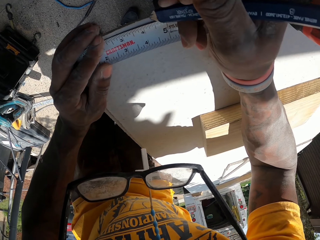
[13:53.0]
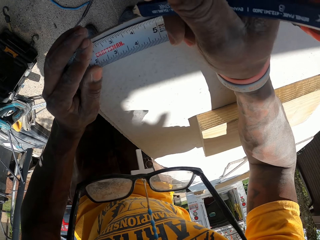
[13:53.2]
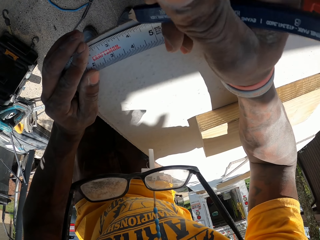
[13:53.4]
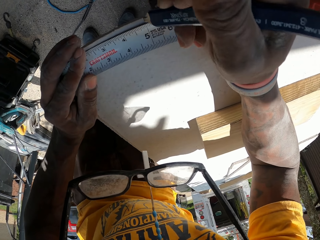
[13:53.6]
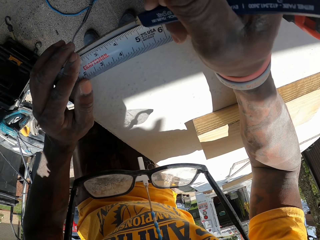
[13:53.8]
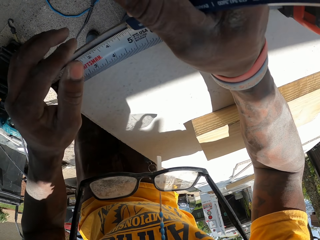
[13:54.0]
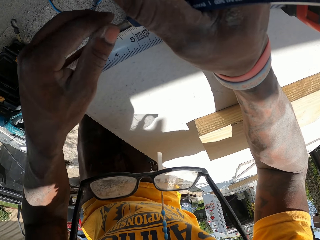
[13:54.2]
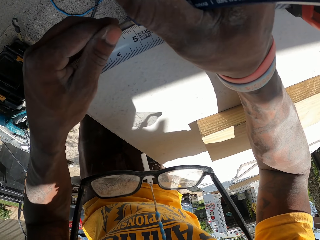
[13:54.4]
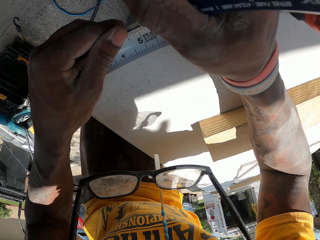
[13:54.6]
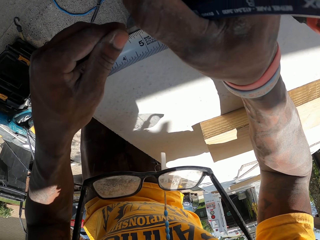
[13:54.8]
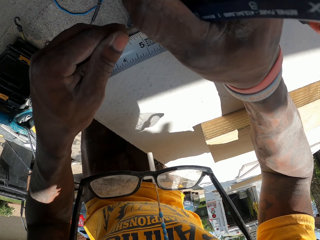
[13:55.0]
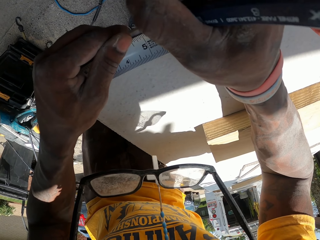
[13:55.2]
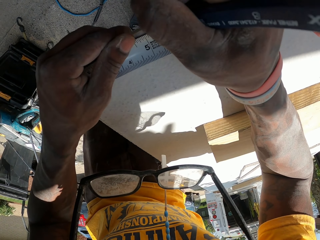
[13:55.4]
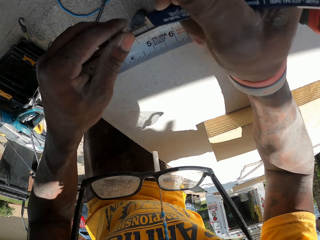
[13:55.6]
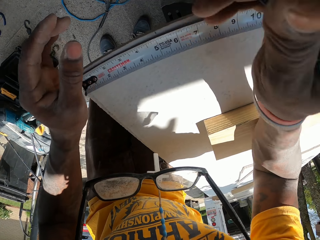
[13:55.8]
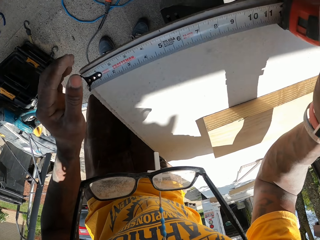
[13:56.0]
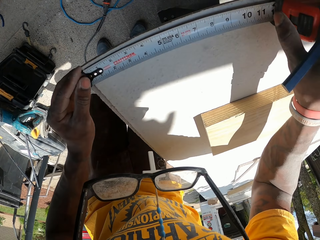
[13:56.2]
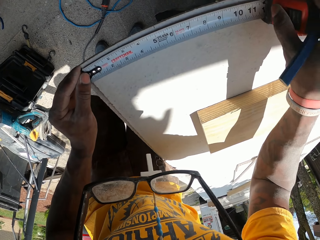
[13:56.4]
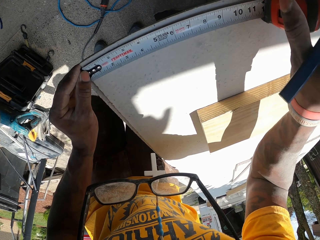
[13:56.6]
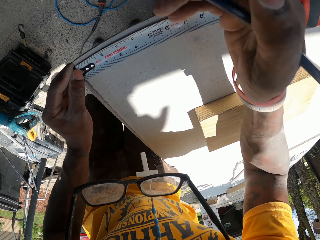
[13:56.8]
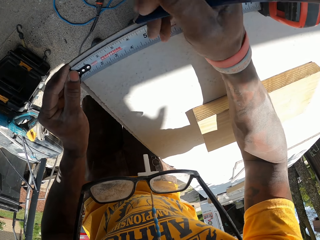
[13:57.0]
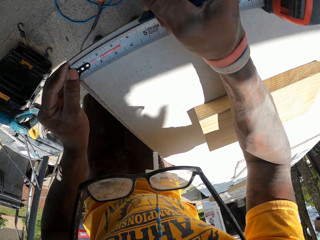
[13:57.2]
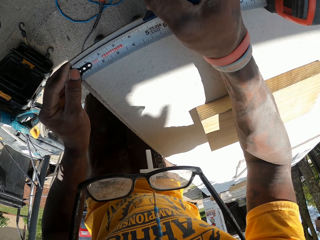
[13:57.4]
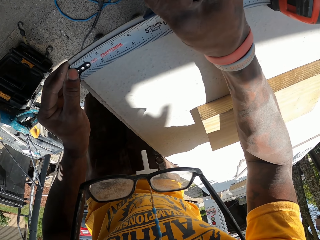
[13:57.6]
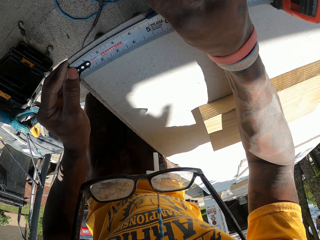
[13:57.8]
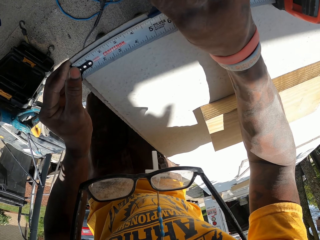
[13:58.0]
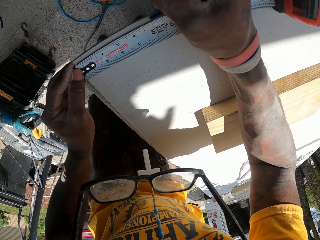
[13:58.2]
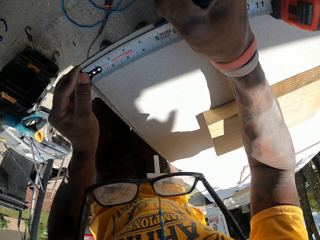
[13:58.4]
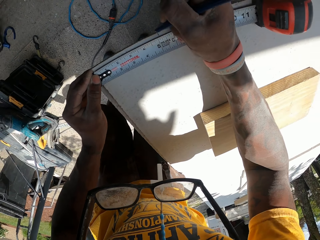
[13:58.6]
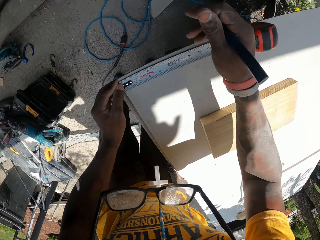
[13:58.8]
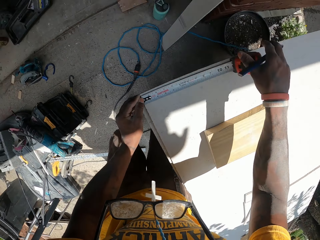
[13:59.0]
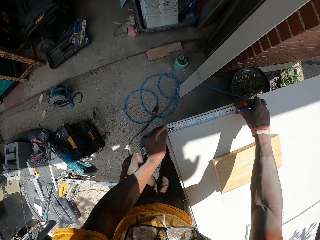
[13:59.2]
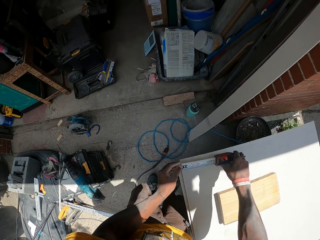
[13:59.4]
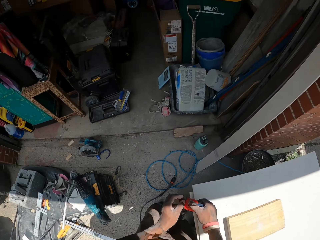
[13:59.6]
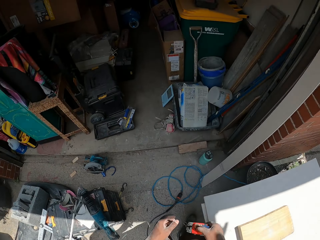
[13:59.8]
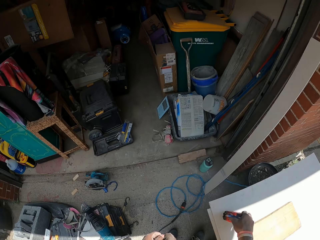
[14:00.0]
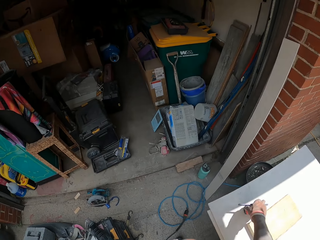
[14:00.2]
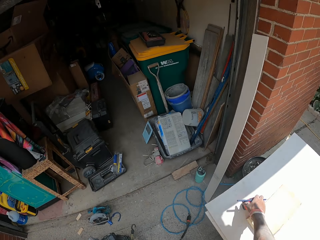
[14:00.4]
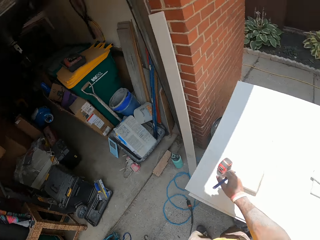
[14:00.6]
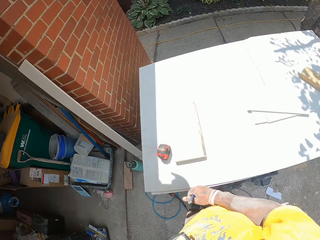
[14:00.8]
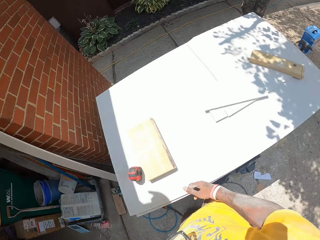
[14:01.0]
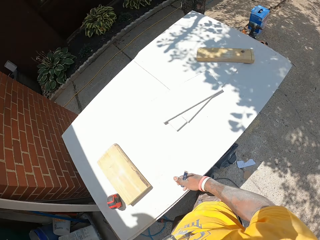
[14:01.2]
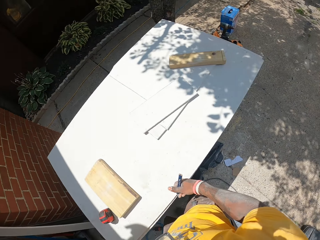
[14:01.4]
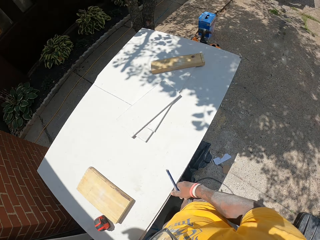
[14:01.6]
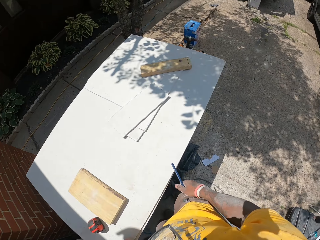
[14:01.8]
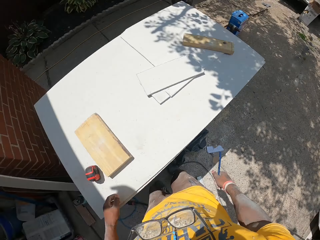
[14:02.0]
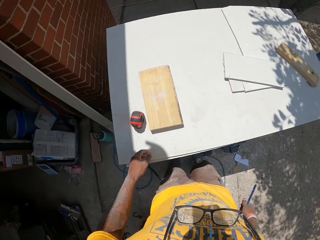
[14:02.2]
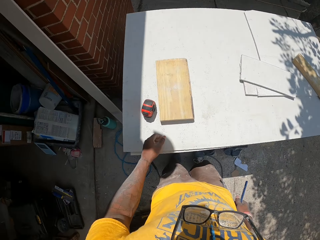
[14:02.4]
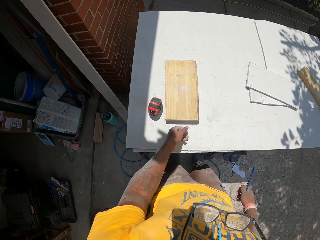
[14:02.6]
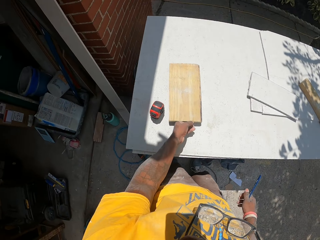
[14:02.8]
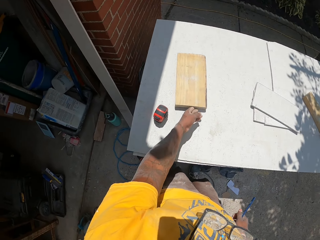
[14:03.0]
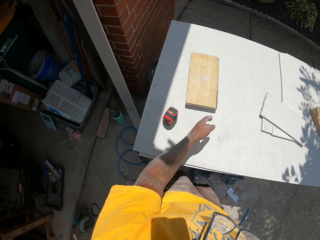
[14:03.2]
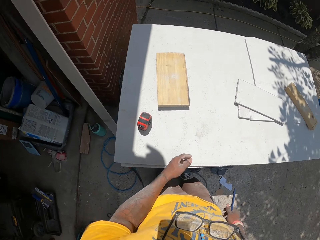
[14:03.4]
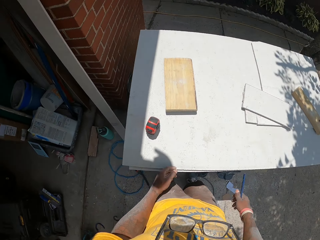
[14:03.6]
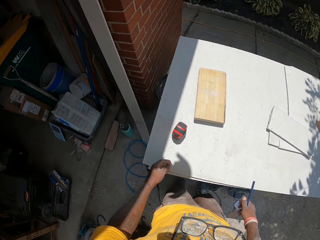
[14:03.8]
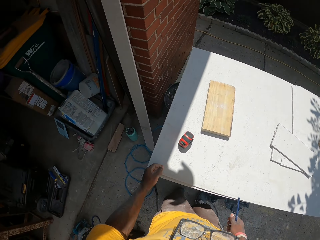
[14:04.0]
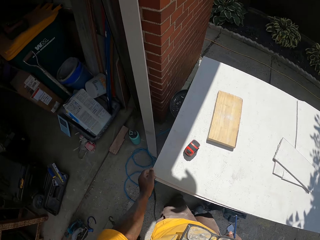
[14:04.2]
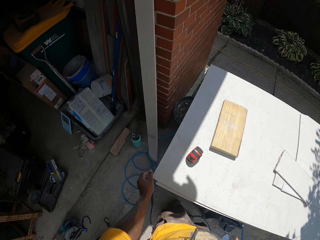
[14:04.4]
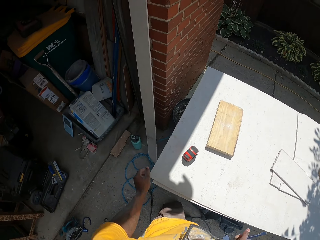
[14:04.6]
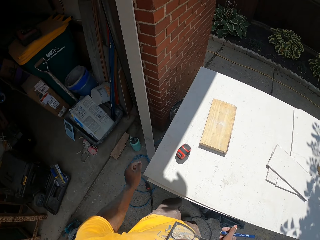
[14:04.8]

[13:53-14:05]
The camera wearer marks a point on the slate sheet with a pen in his right hand. He takes the tape measure. He places the measuring tape on the work table with his right hand. He pushes forward a small piece of wood with his left hand.

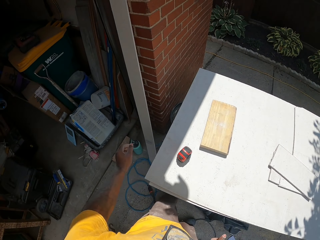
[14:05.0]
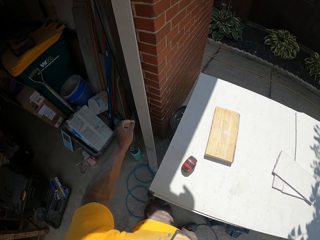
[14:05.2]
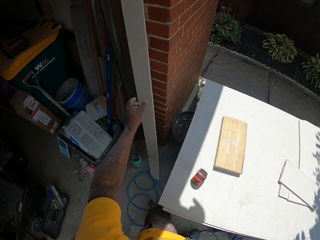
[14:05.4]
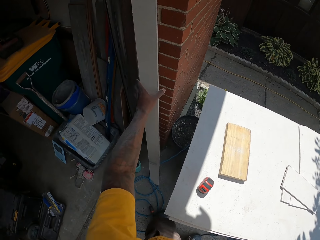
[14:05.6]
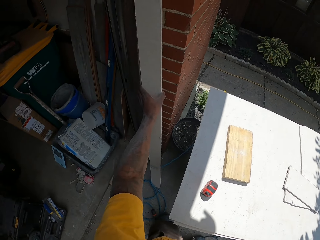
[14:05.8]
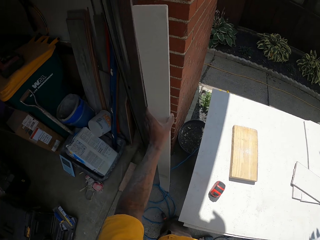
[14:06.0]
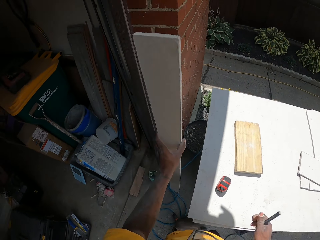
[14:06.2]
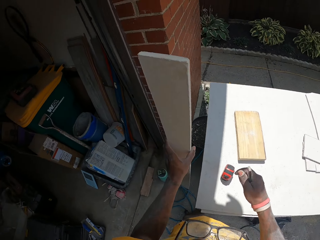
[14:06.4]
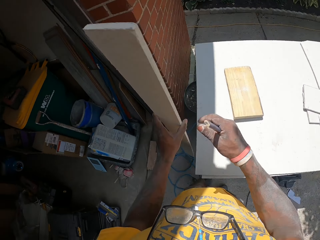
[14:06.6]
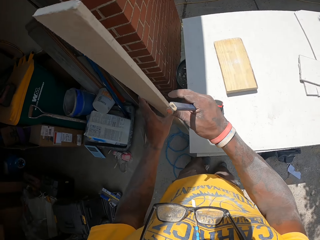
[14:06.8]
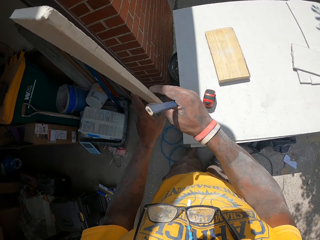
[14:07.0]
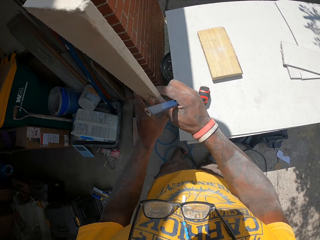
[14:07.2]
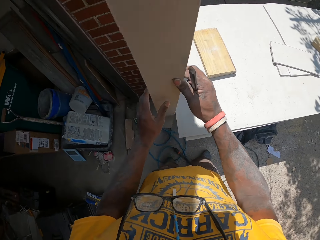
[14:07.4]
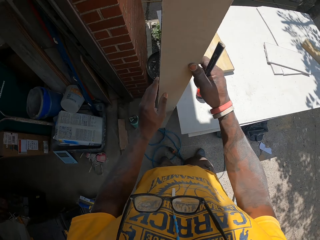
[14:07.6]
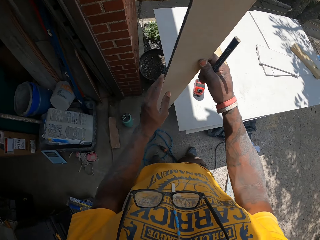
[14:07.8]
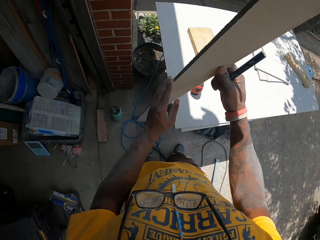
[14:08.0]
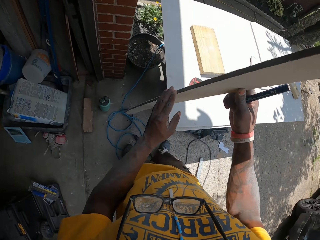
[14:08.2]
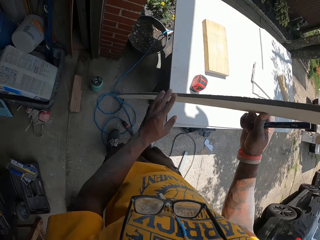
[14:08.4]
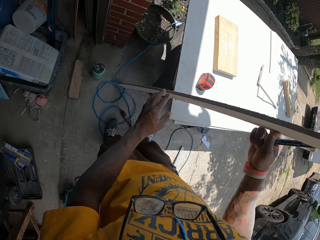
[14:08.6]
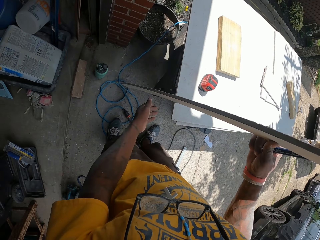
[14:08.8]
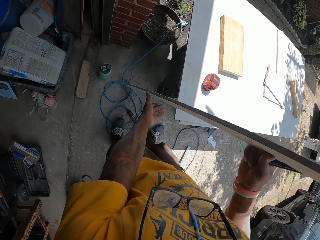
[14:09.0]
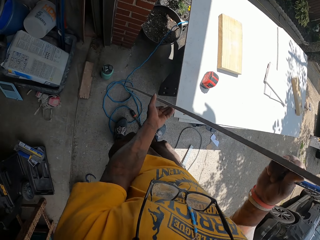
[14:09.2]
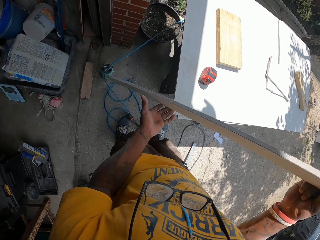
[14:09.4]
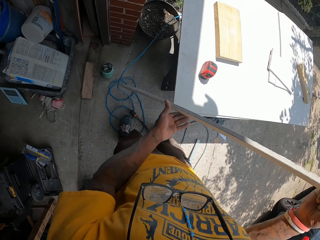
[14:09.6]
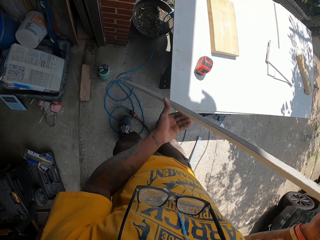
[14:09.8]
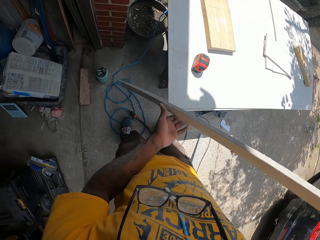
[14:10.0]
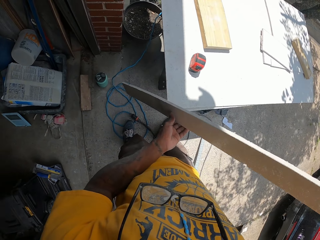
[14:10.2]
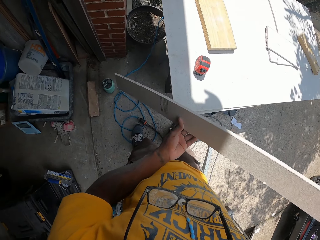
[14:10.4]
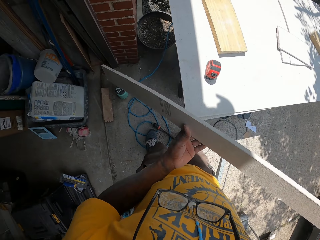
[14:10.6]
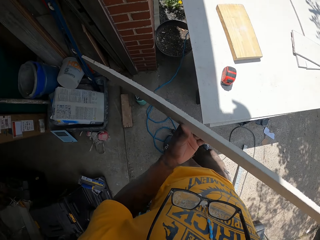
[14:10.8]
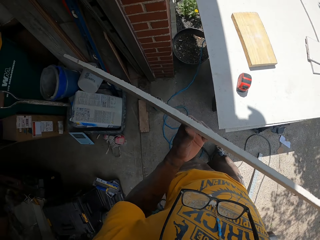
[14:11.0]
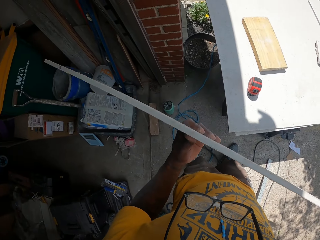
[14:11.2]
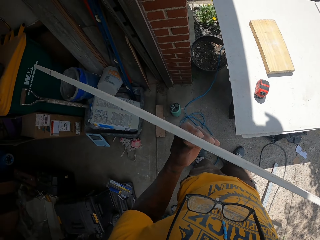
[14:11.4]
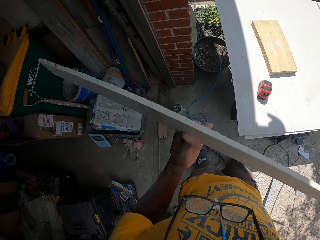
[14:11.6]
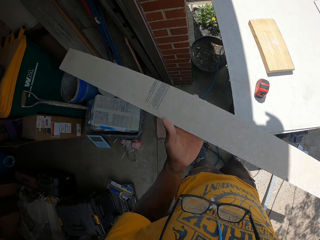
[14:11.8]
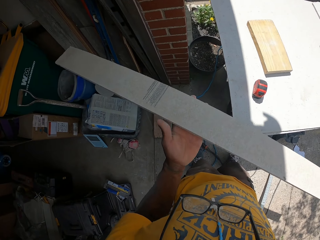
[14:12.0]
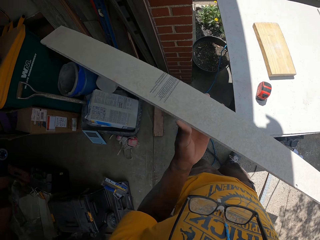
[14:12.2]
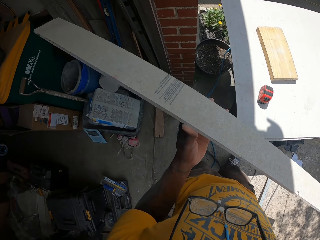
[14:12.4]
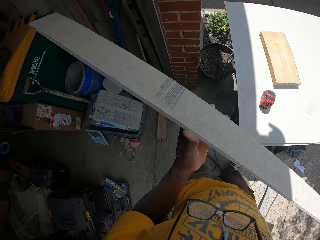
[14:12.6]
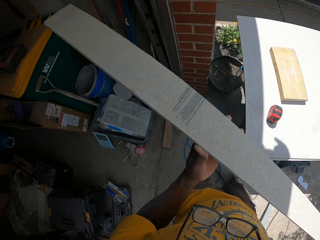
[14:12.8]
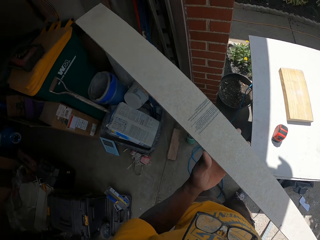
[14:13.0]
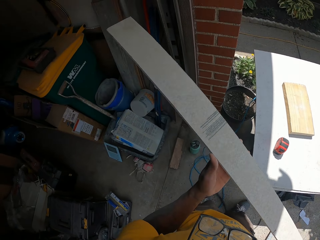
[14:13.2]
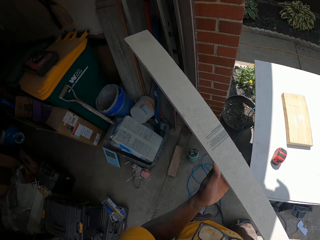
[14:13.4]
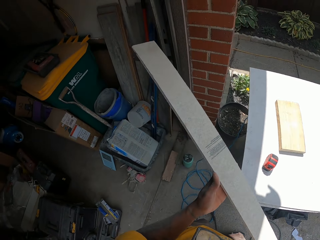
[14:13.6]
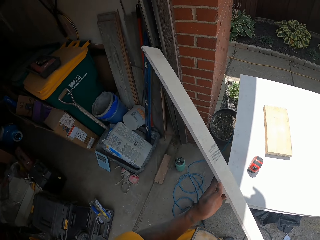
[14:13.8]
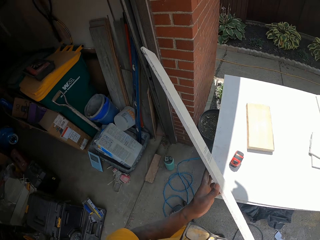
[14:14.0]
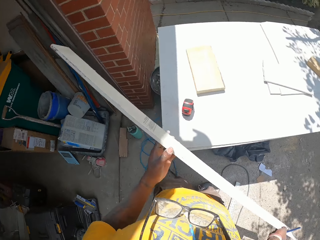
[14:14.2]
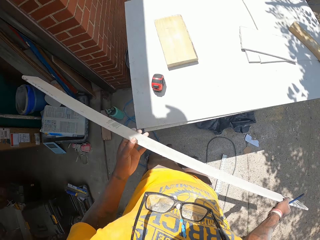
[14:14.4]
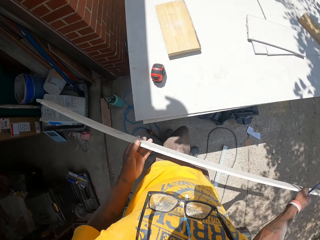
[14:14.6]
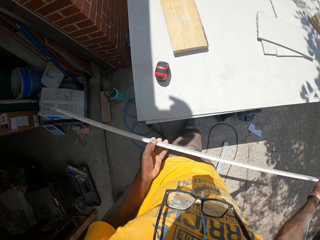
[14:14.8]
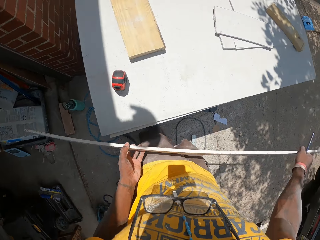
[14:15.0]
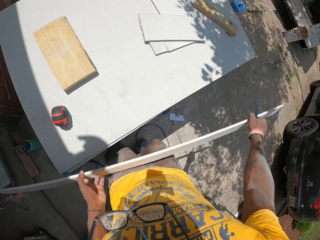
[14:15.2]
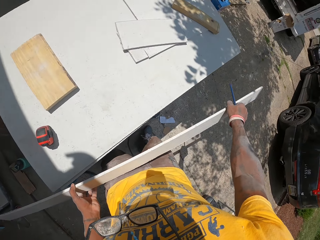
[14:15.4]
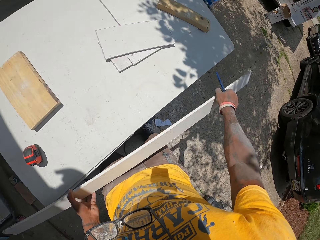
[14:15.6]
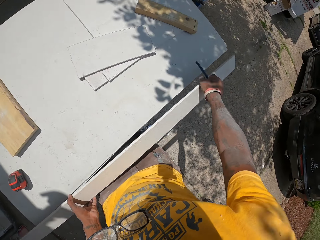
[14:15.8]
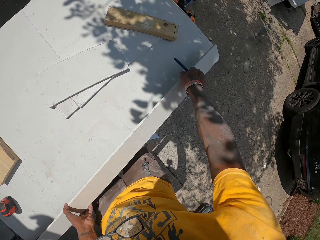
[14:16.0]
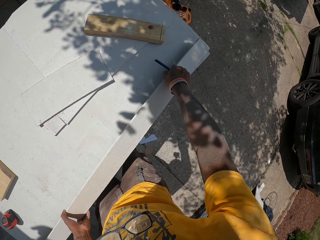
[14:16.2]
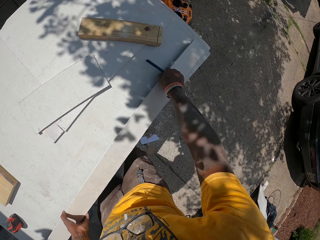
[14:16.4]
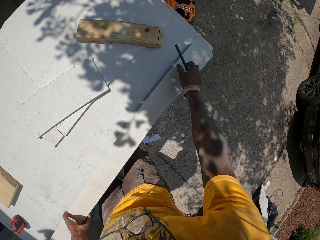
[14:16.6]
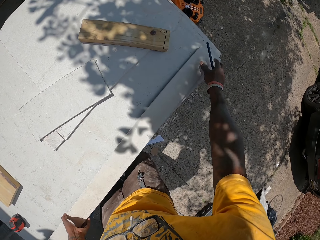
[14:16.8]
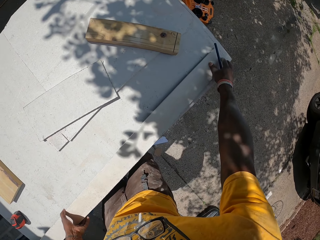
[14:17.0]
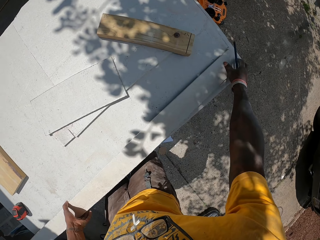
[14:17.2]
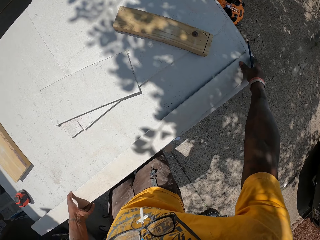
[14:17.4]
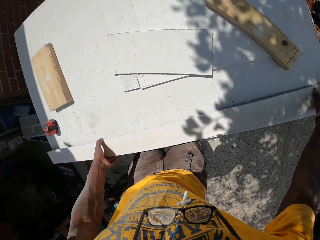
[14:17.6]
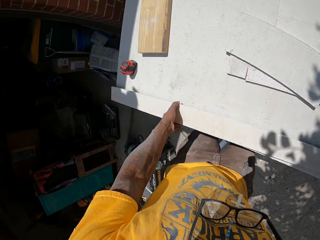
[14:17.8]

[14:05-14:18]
The camera wearer picks up a long slate sheet resting on the wall with his left hand. He looks at the wood. He places the long slate sheet on the slate sheet on the work table with his hands.
